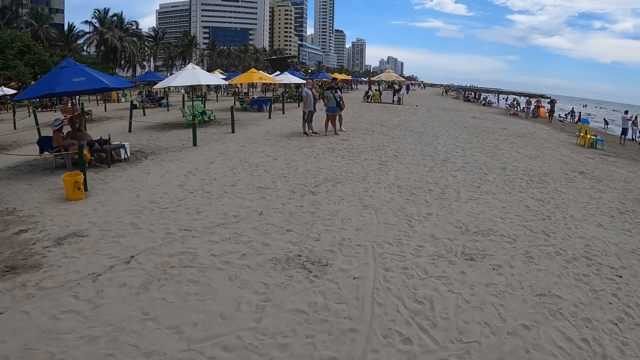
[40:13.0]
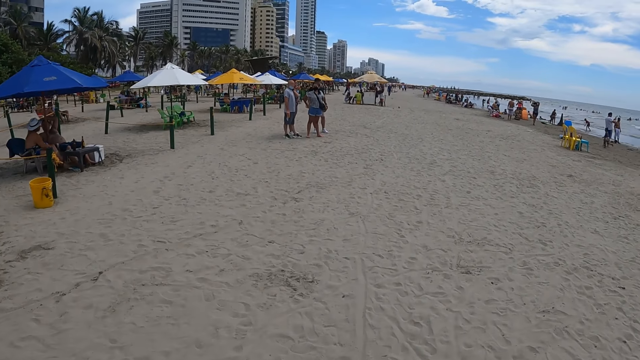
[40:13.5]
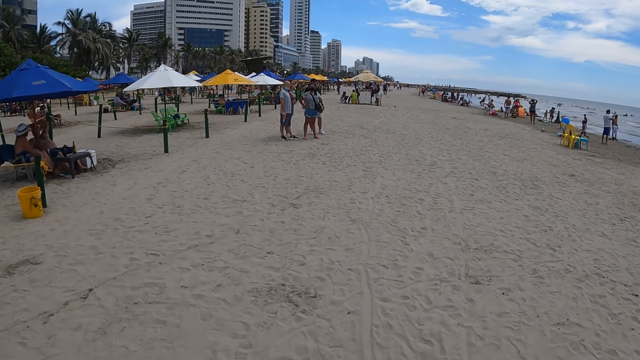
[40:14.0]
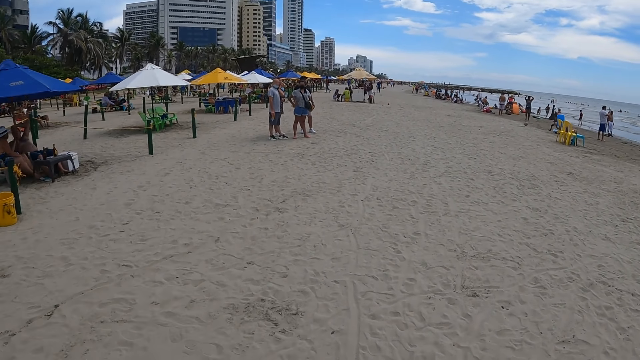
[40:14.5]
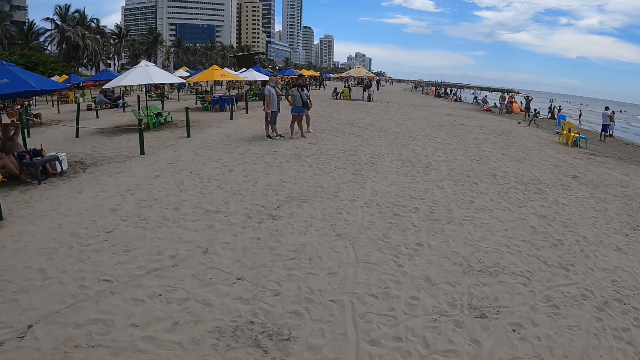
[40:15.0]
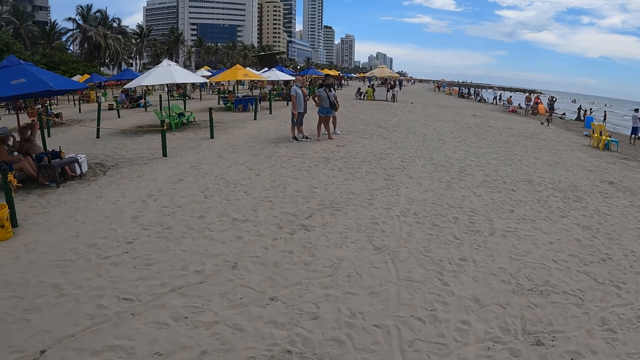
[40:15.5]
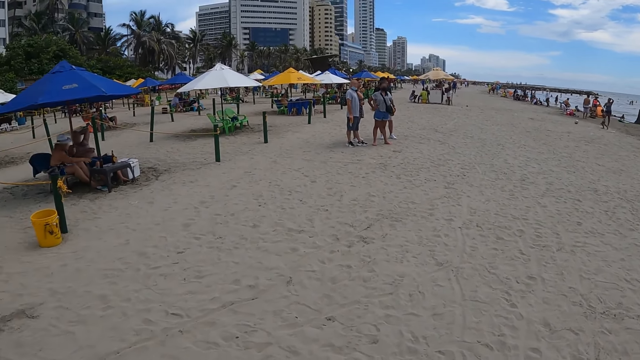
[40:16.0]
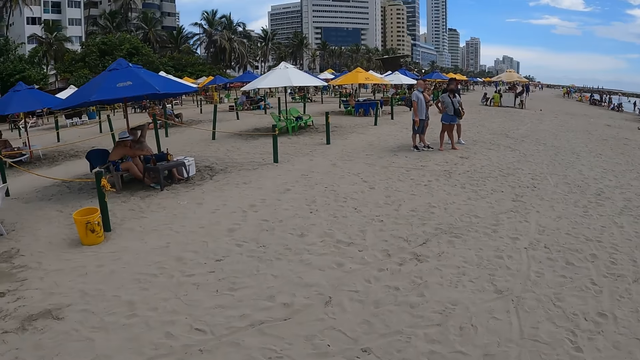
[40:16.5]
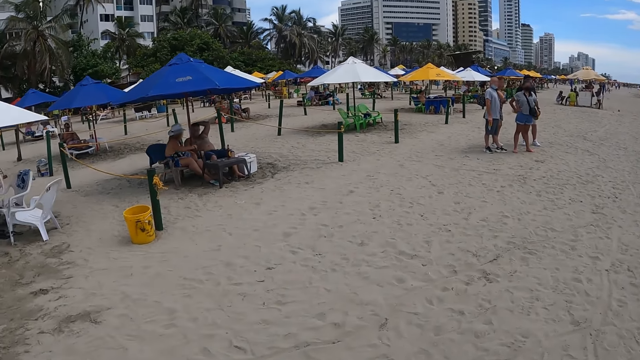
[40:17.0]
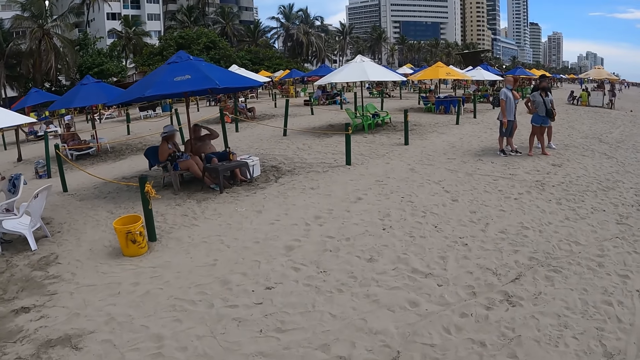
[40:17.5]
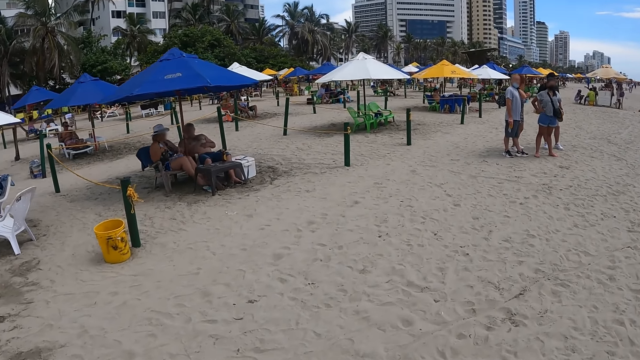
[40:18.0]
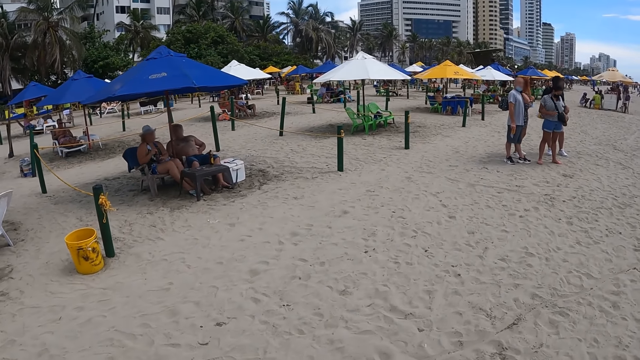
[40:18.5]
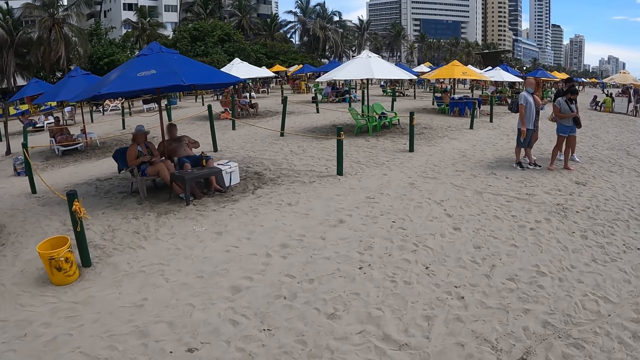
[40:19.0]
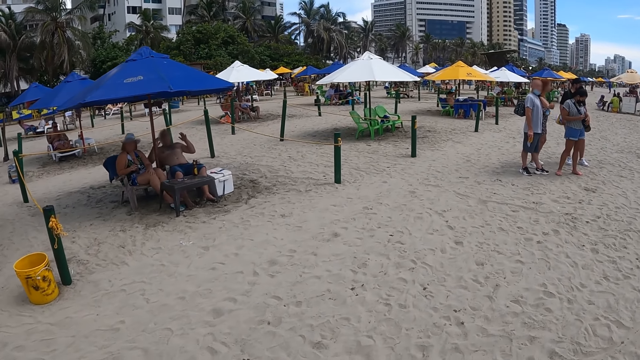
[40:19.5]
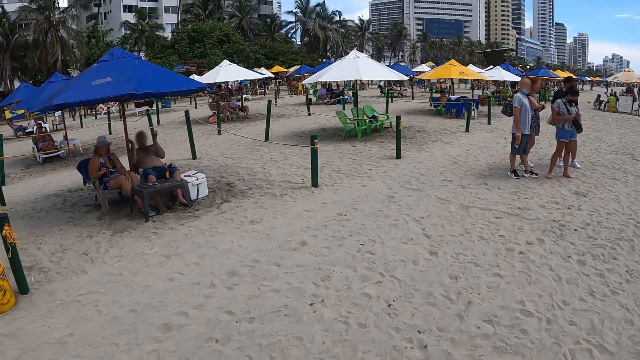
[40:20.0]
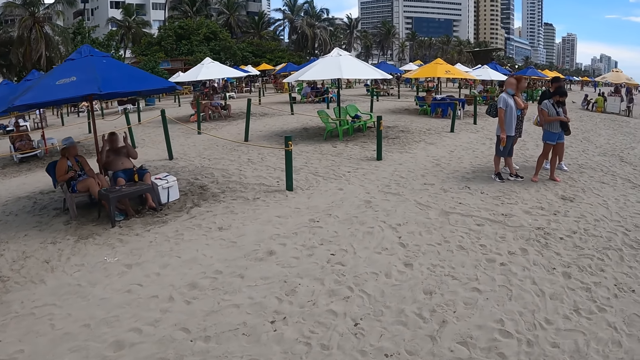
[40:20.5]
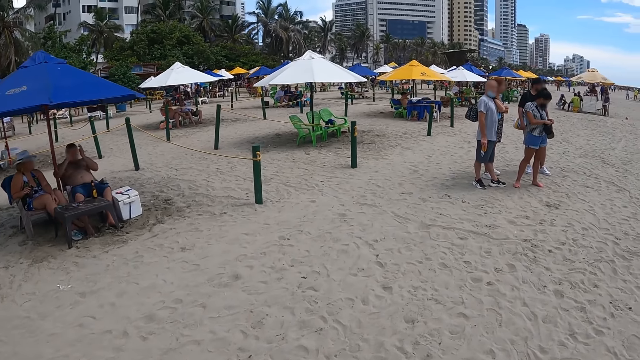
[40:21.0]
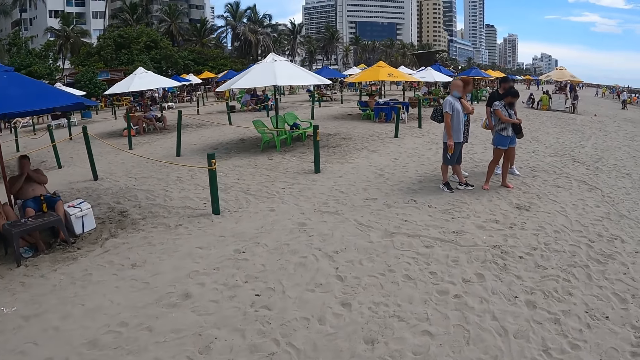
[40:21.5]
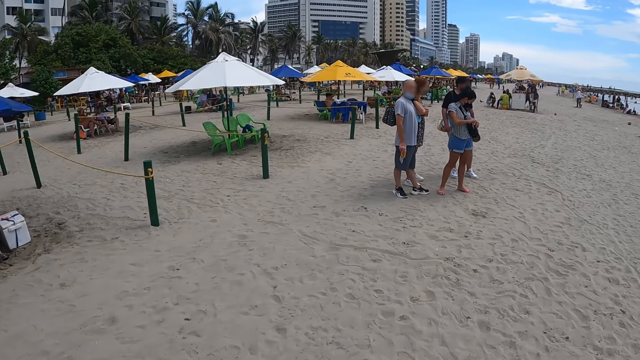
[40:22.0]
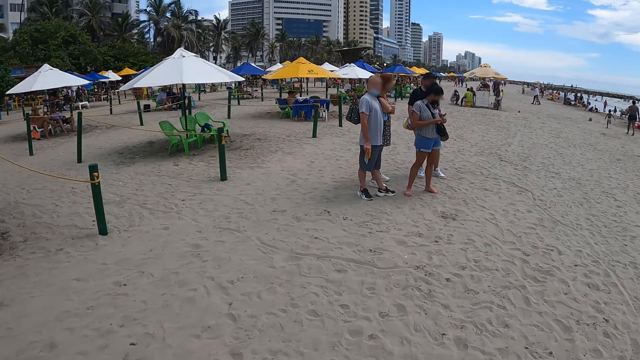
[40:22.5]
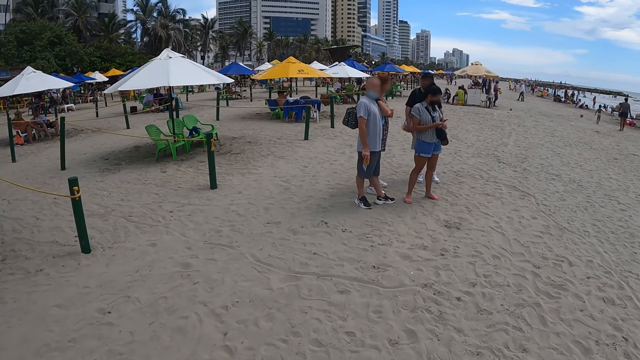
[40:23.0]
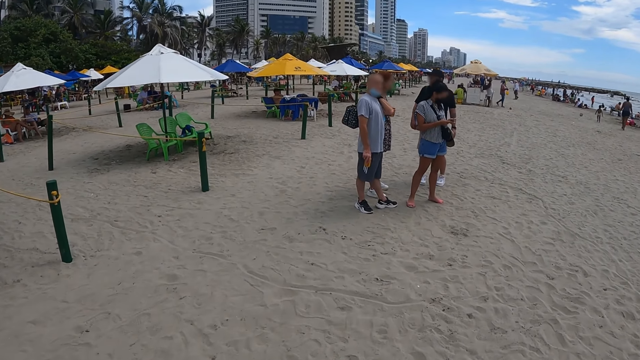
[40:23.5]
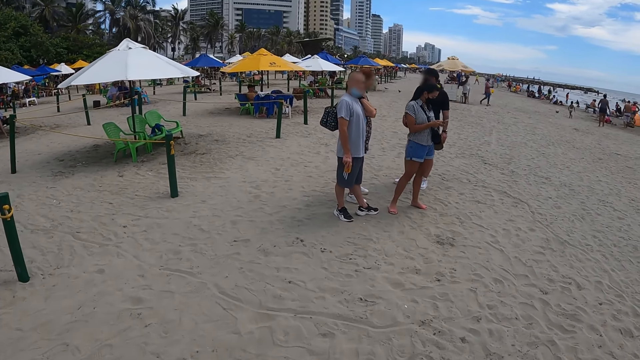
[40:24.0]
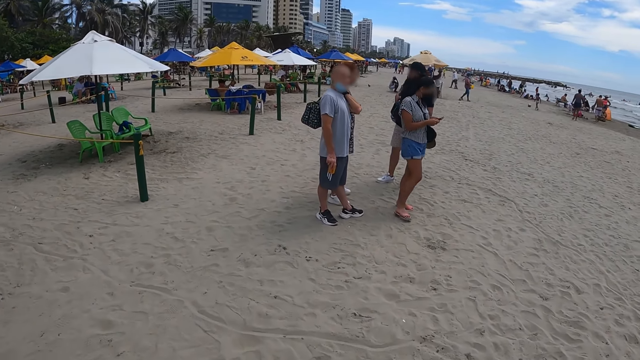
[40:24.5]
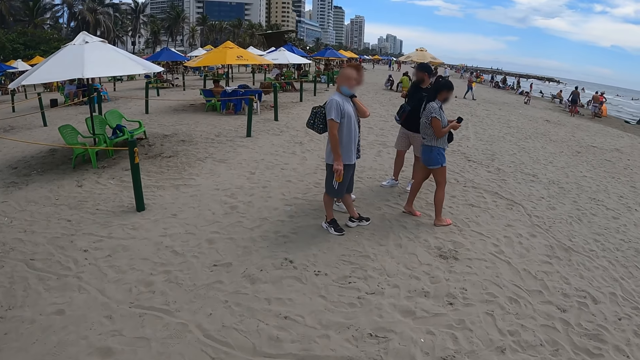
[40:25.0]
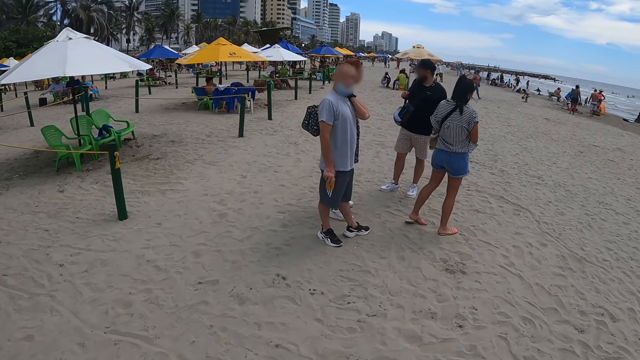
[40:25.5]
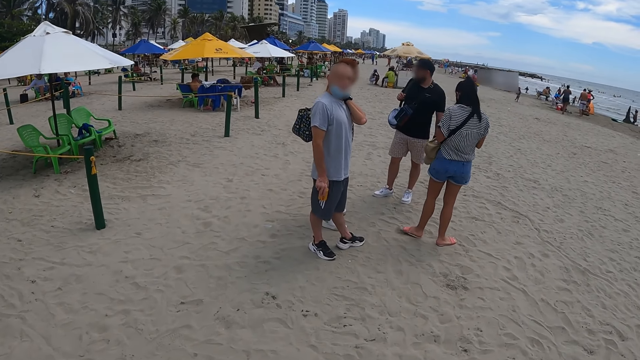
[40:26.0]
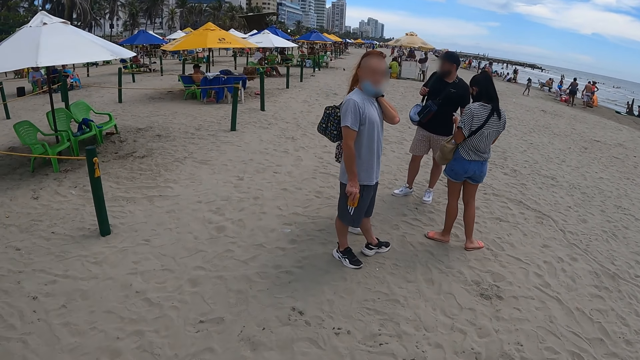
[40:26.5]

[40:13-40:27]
The camera wearer turns around. They look at the people. They walk in the beach.

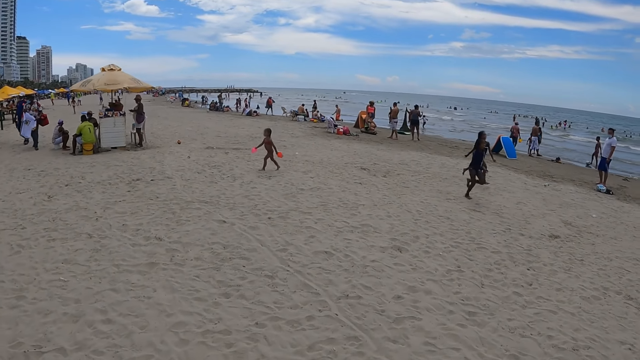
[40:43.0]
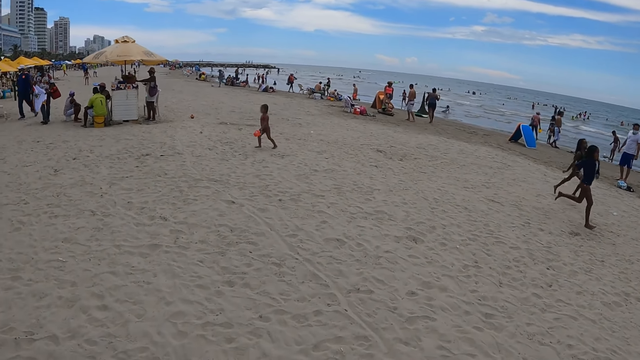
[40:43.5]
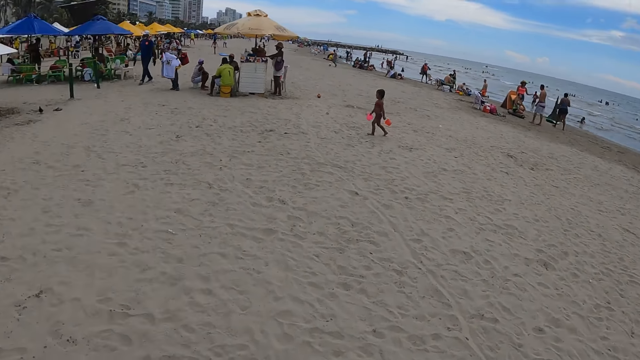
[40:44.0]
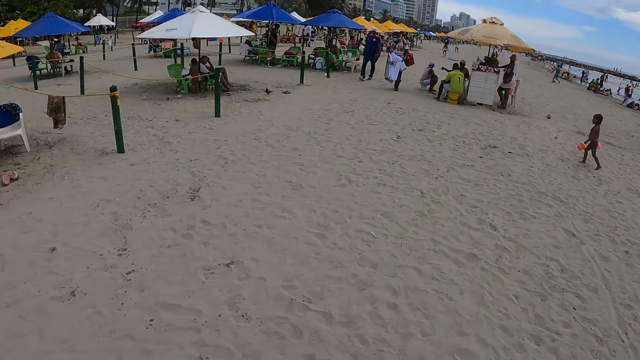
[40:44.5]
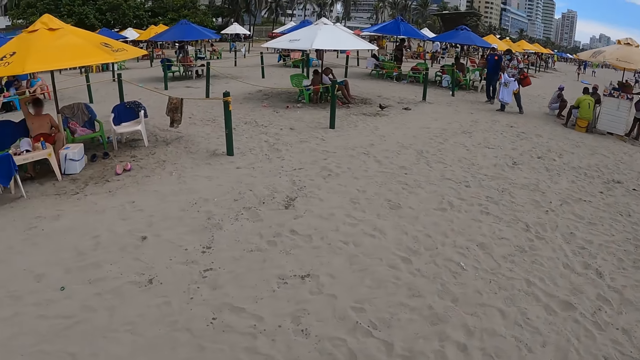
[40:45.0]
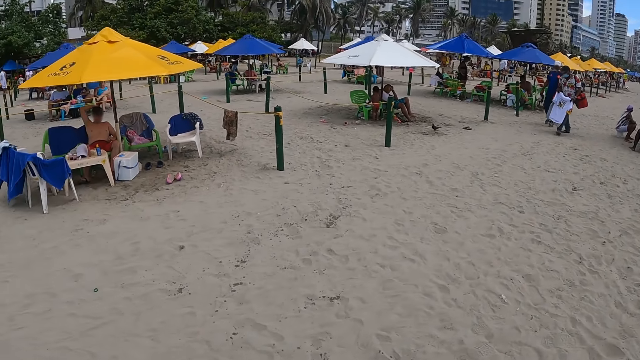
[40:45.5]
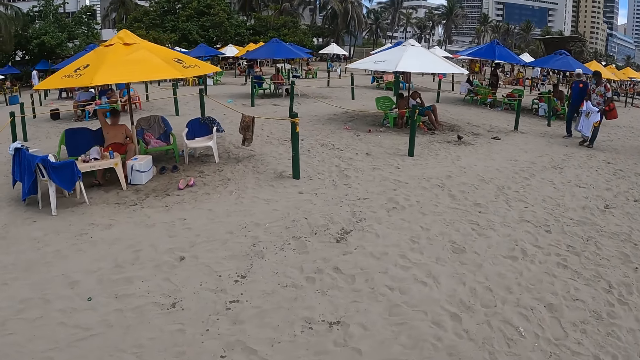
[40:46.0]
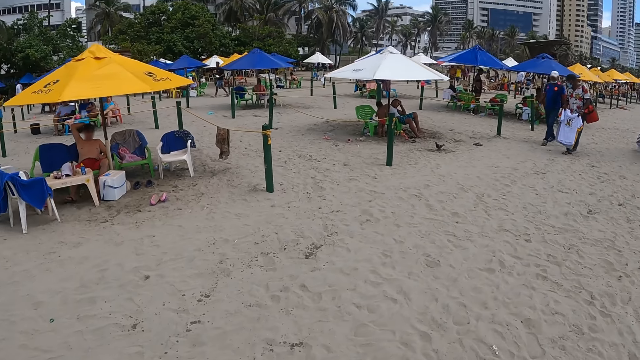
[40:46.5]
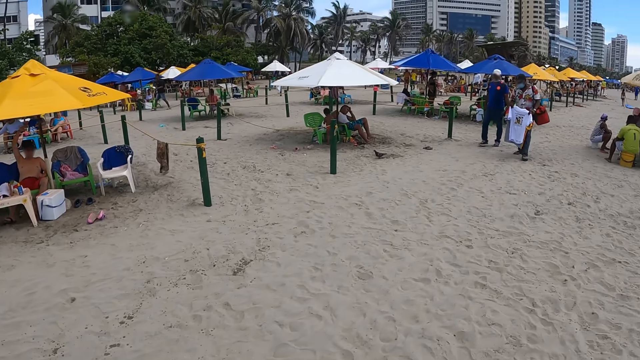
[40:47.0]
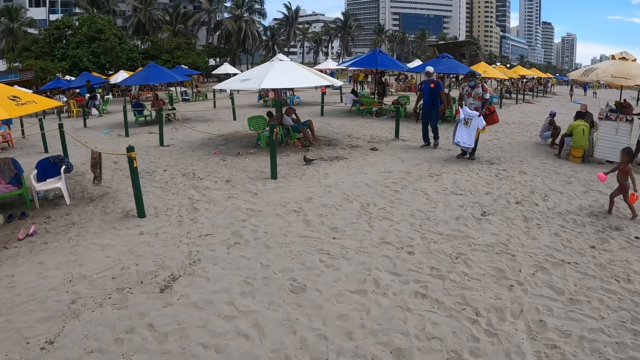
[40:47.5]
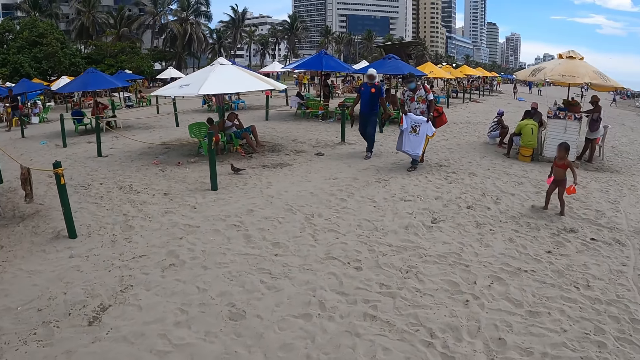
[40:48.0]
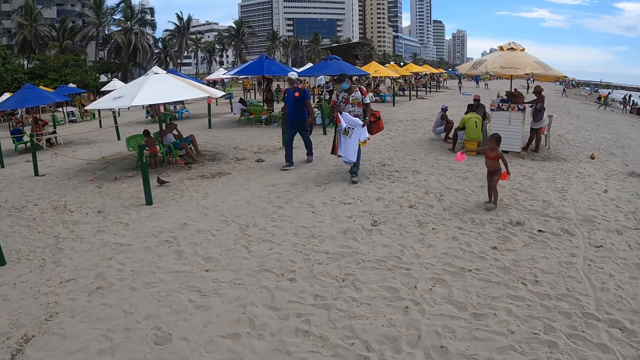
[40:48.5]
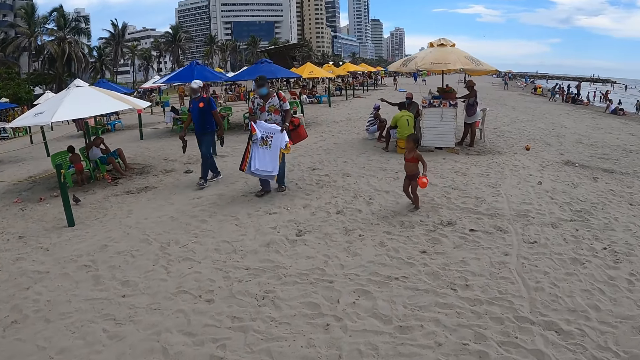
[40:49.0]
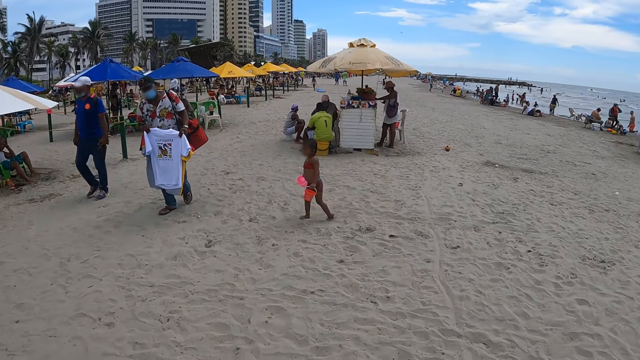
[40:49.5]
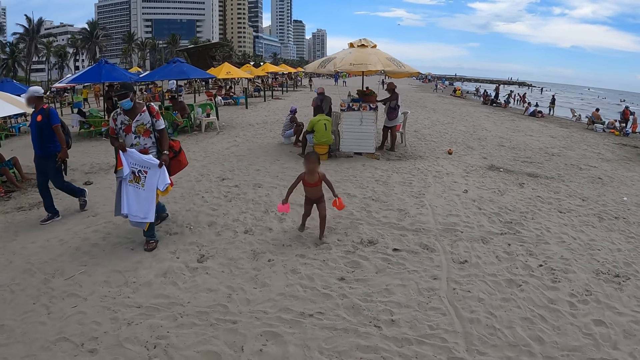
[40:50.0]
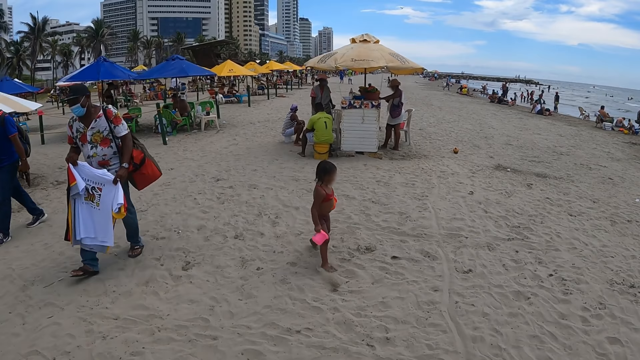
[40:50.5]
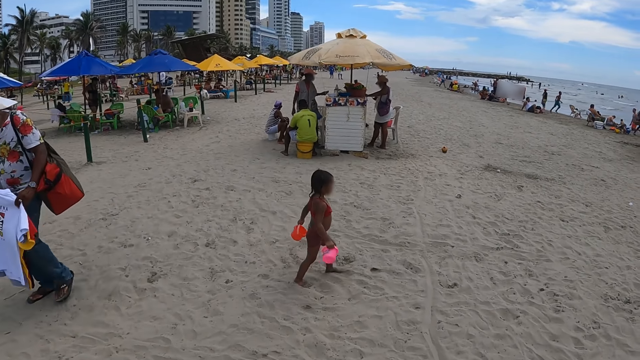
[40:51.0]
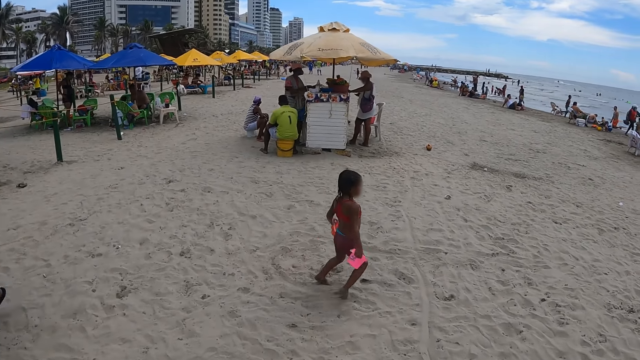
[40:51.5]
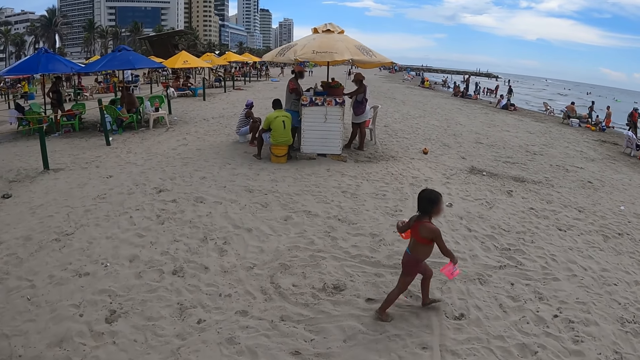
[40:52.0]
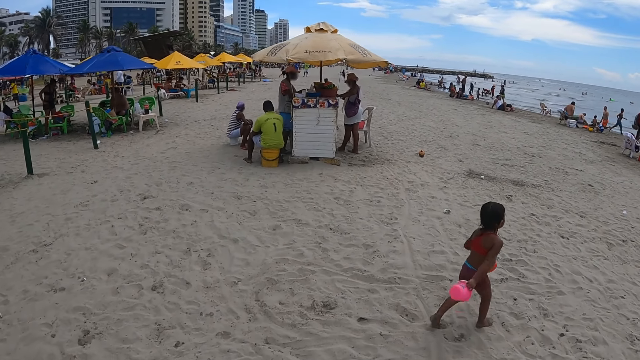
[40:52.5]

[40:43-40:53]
The camera wearer turns around. They look around. They walk around.
